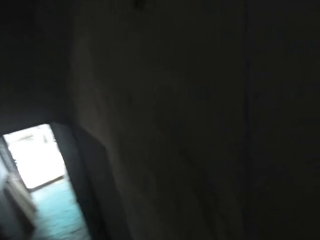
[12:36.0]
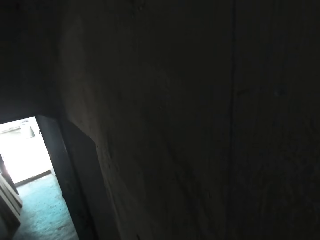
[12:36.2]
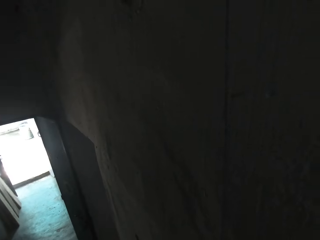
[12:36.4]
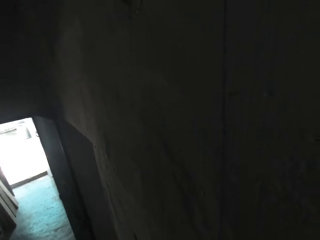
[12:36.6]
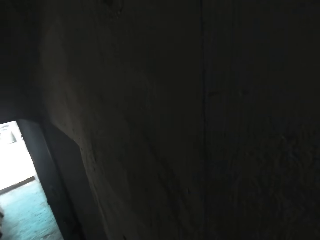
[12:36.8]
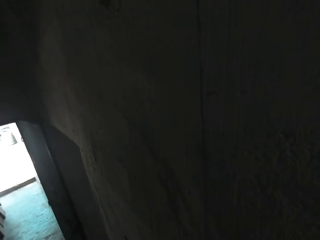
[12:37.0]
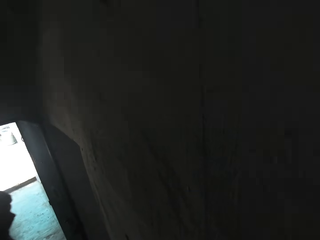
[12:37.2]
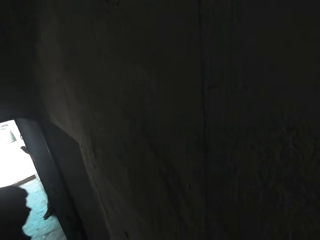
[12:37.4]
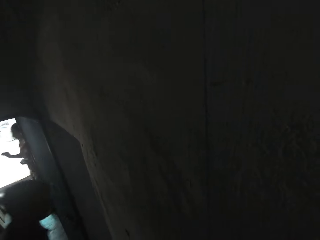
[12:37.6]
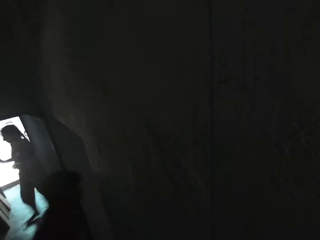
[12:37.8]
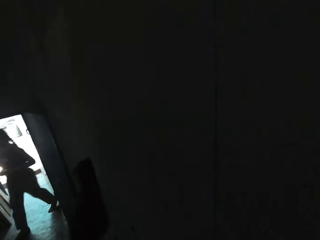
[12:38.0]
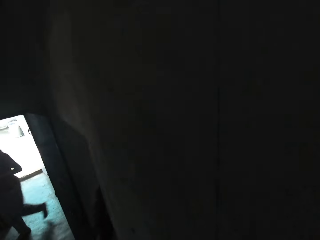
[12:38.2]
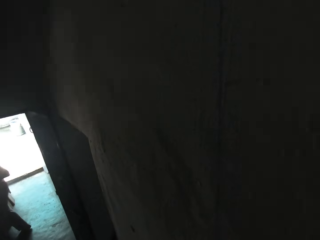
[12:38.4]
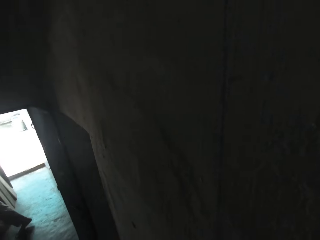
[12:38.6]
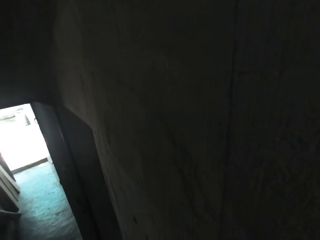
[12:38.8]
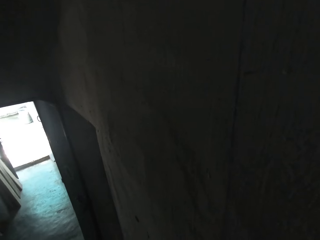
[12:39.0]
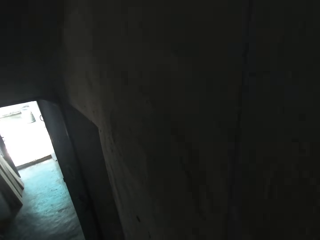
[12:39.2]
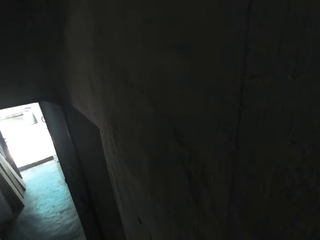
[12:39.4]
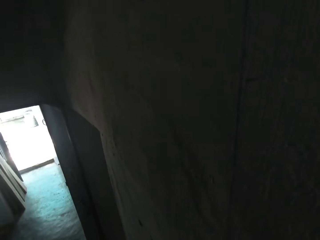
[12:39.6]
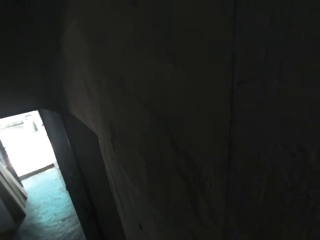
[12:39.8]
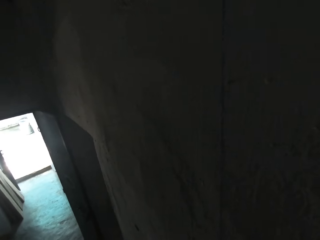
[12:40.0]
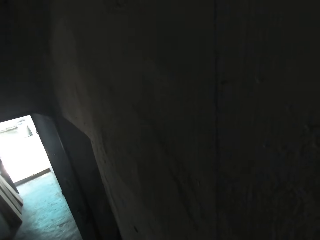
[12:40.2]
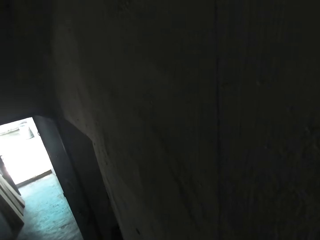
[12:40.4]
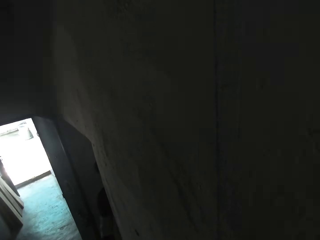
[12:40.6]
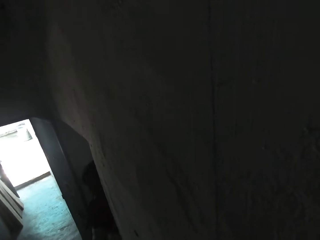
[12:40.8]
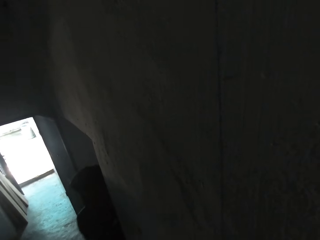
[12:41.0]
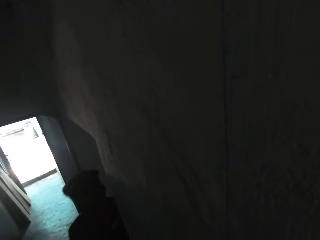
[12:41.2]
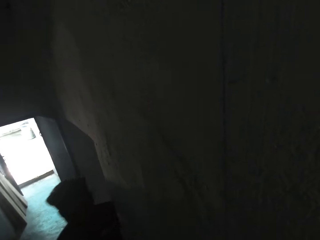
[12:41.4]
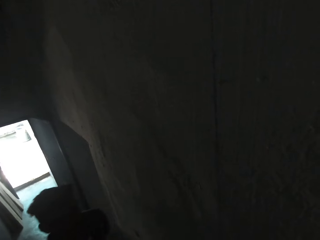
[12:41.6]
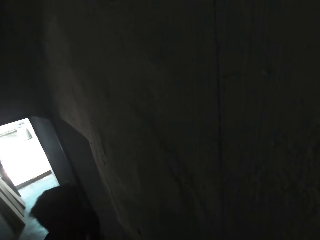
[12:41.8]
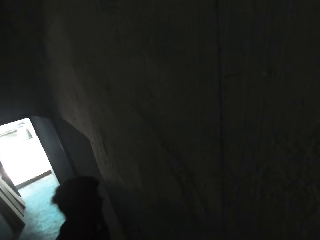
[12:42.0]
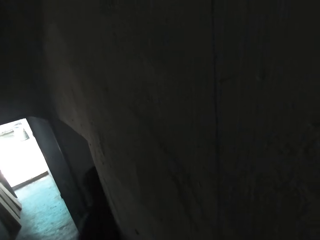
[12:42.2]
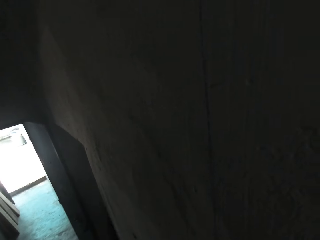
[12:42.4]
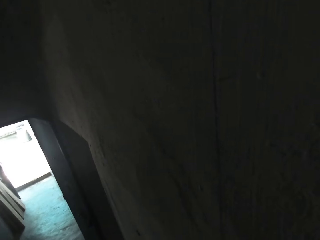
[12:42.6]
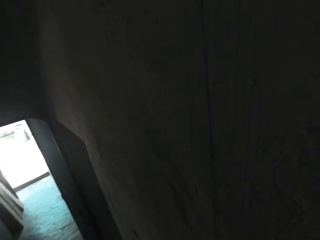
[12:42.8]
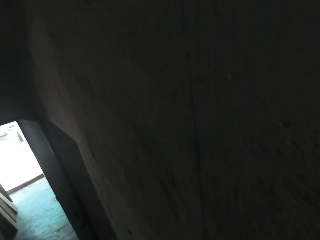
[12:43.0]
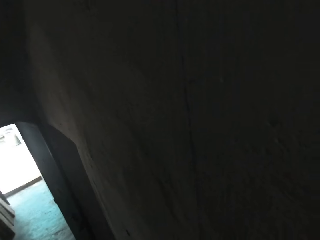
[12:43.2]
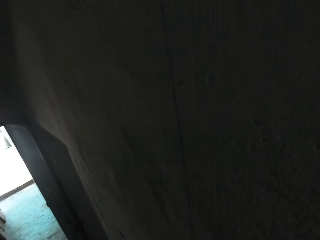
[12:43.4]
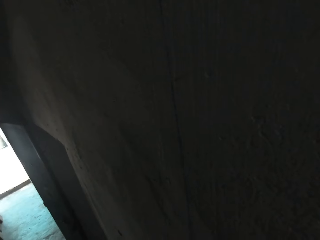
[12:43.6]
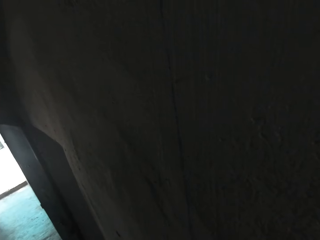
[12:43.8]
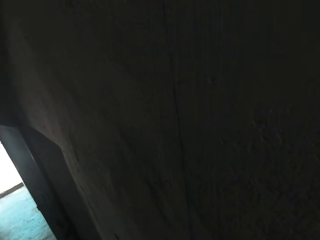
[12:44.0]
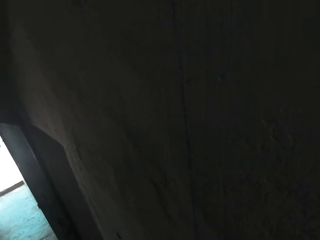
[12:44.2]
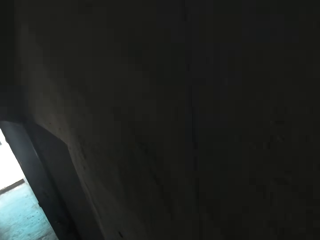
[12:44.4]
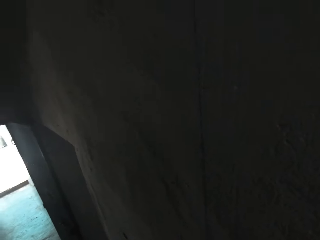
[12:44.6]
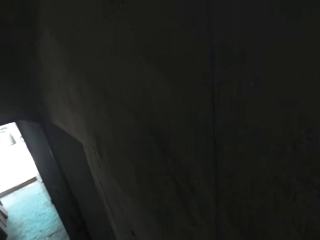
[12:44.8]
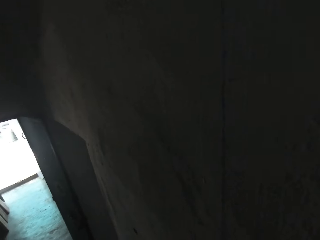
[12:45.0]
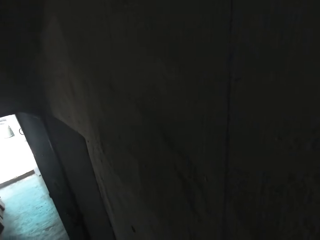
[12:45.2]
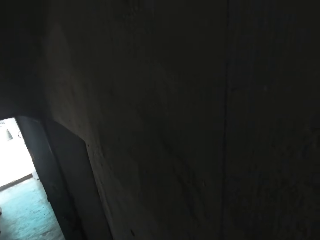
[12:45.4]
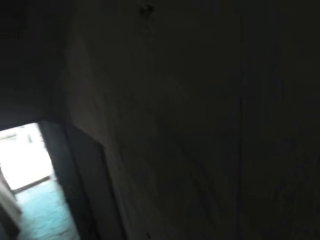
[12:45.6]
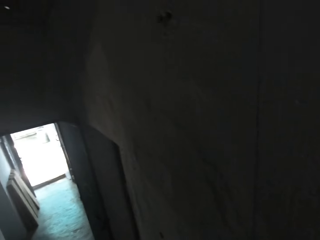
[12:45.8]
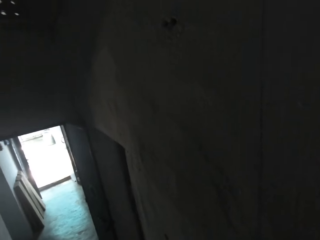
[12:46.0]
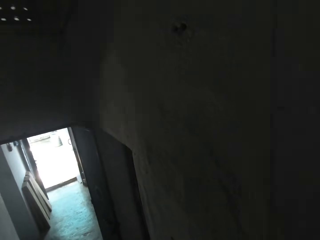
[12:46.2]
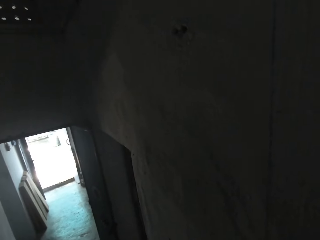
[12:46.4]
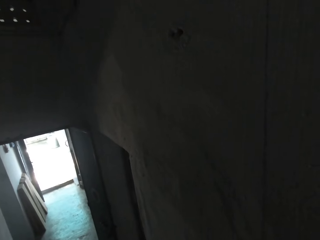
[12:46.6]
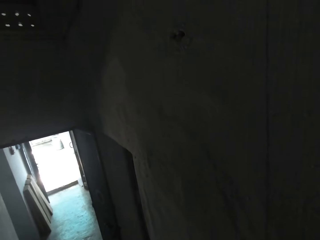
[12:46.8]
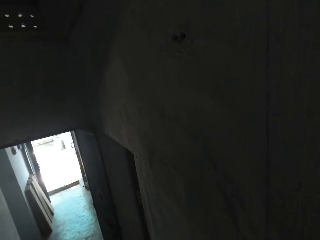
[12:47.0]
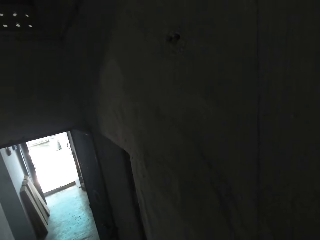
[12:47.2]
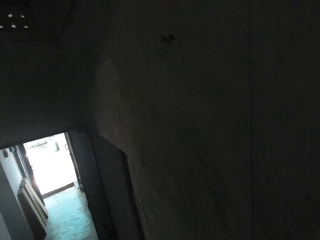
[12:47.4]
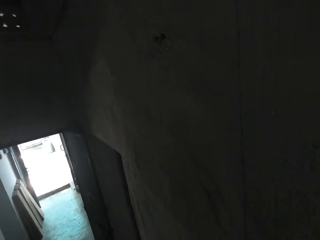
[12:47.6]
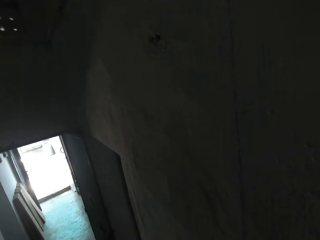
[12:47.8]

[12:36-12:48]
A woman walks towards a room. The camera wearer interacts with the woman.

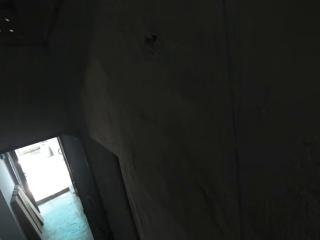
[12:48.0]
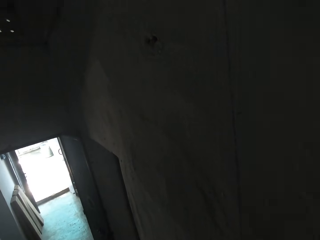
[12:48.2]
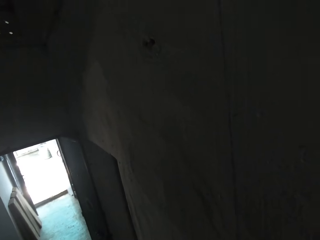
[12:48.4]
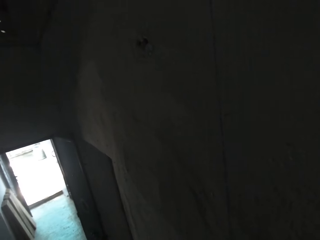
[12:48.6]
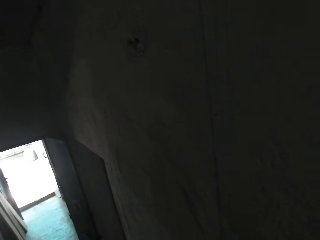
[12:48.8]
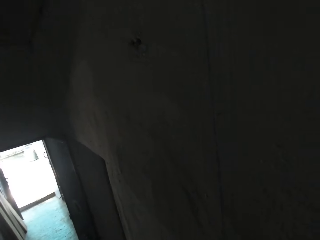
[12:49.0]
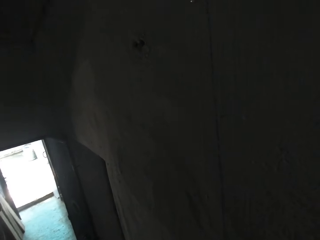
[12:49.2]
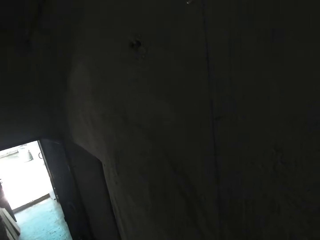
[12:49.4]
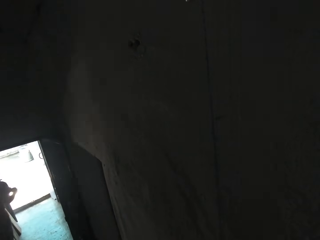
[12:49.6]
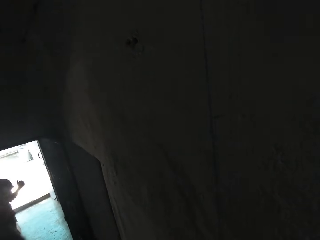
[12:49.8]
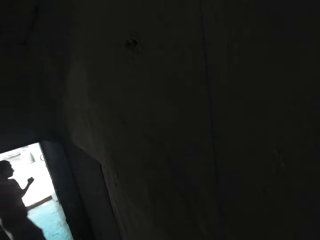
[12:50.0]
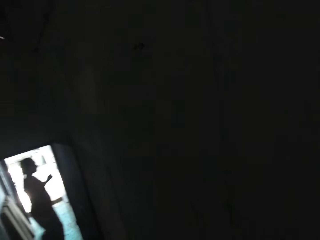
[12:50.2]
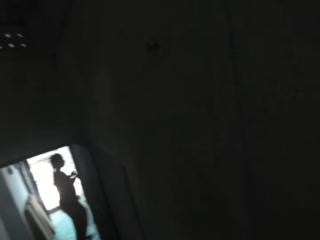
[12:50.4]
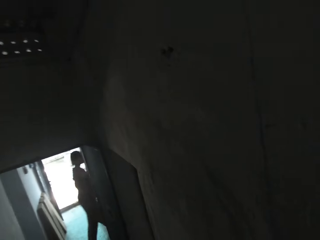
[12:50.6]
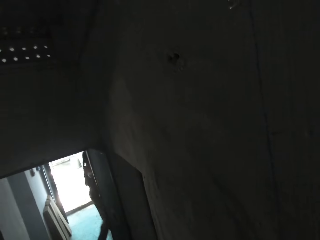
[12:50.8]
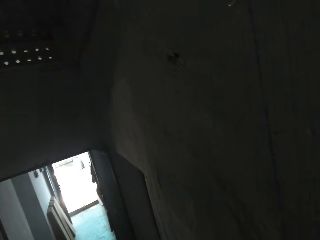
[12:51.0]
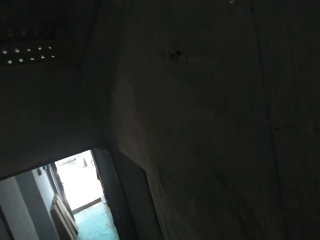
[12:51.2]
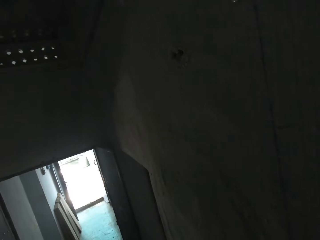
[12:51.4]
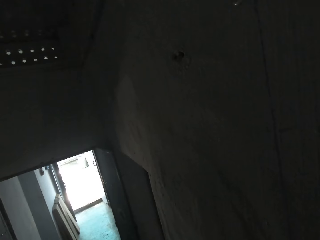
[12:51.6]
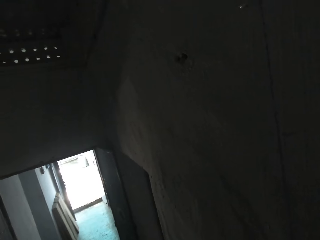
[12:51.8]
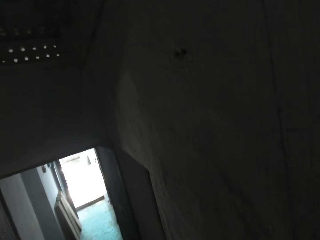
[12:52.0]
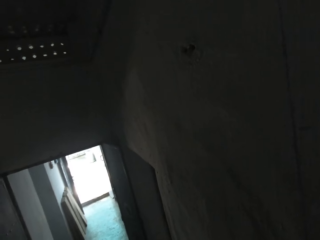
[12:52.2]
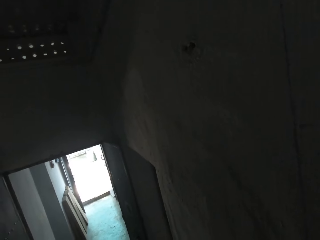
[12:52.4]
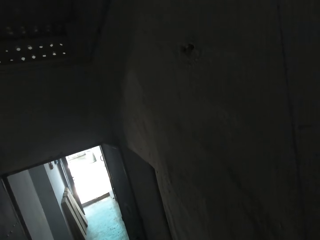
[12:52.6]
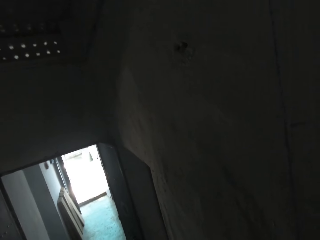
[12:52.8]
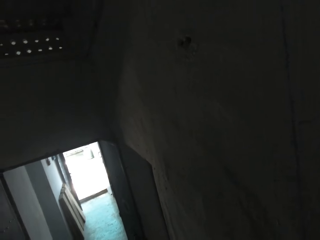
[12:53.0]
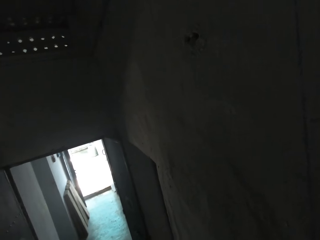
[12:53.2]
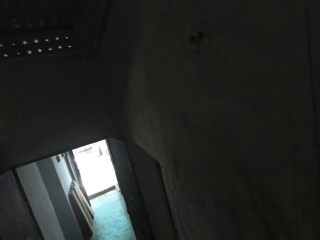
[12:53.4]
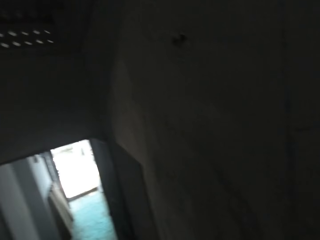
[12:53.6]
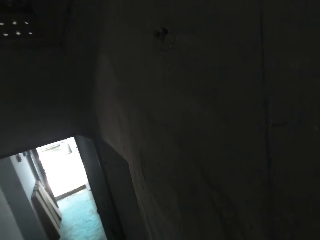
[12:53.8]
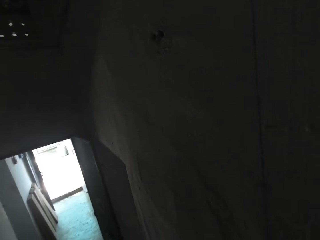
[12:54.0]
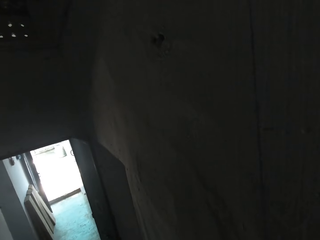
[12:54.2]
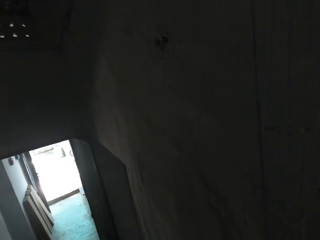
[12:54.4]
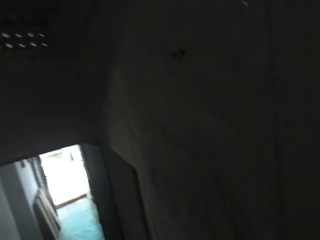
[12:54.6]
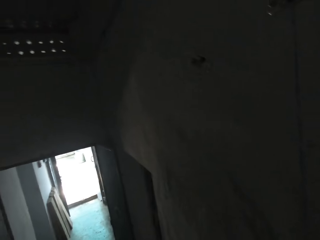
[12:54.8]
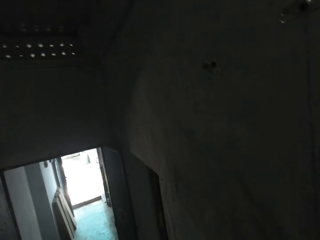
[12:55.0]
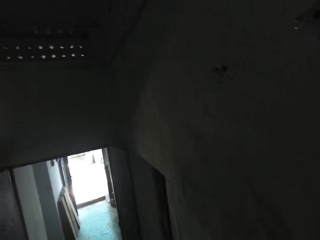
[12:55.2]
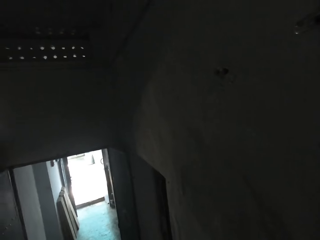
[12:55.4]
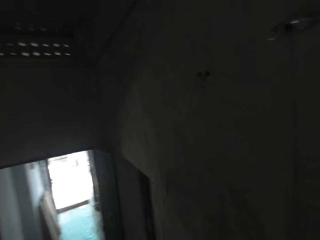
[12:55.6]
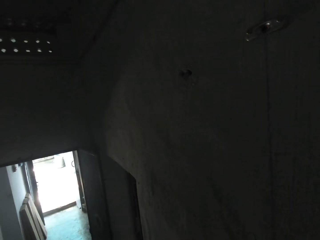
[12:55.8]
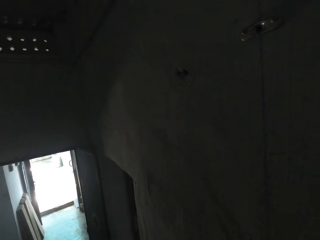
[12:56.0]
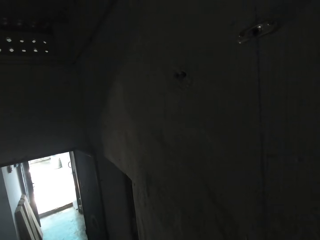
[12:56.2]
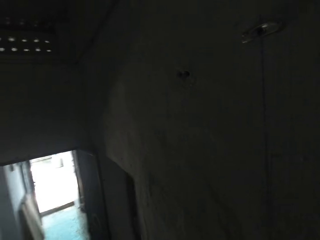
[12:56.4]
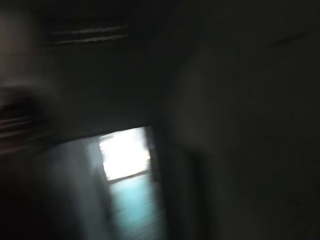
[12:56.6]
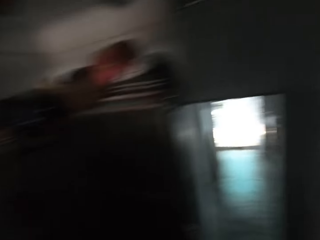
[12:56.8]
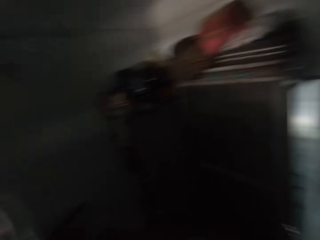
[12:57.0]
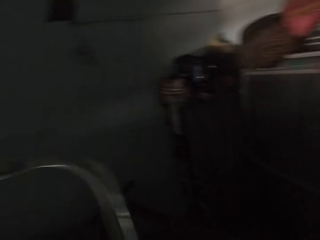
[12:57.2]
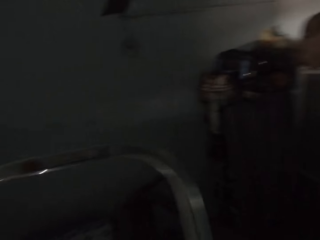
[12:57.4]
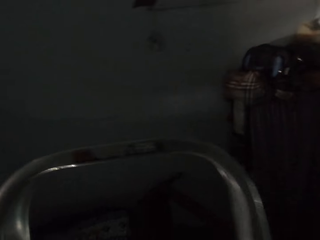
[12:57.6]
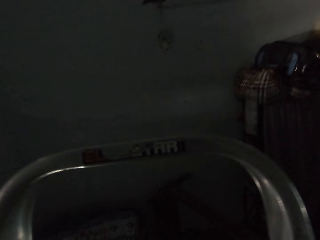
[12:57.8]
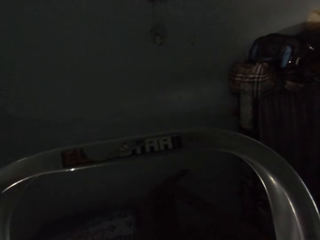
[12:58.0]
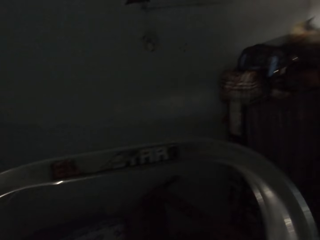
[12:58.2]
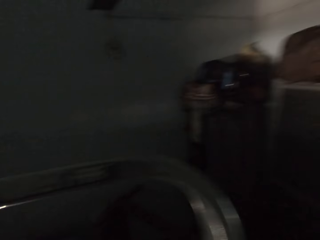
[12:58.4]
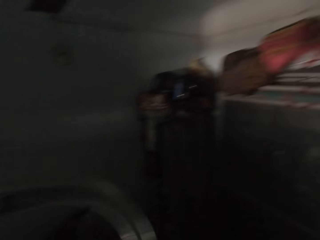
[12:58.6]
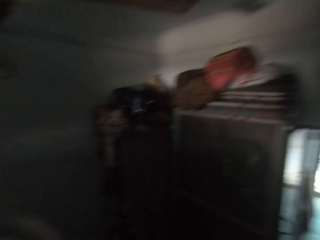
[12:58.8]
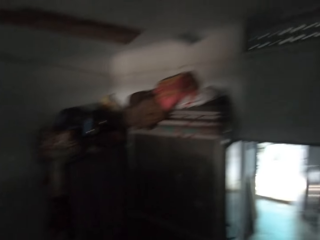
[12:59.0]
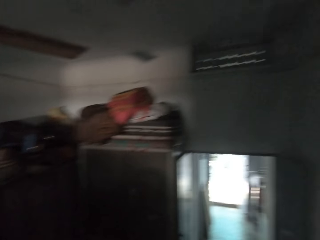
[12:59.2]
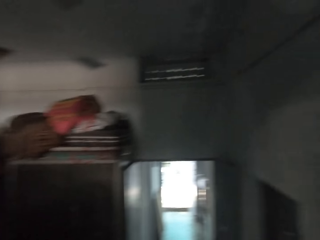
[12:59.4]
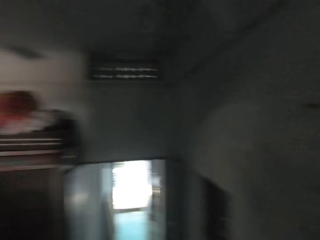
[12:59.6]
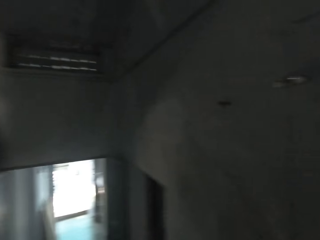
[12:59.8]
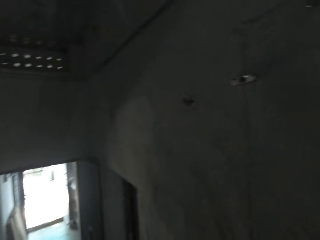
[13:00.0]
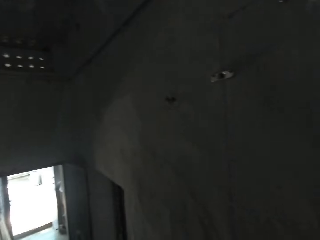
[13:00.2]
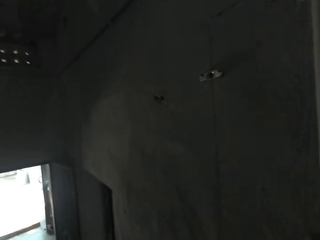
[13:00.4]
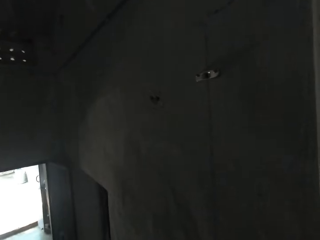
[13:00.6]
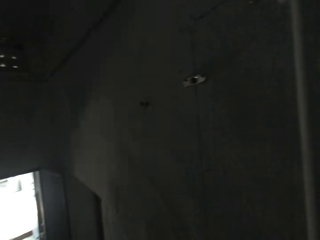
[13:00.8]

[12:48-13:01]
The camera wearer looks around.
